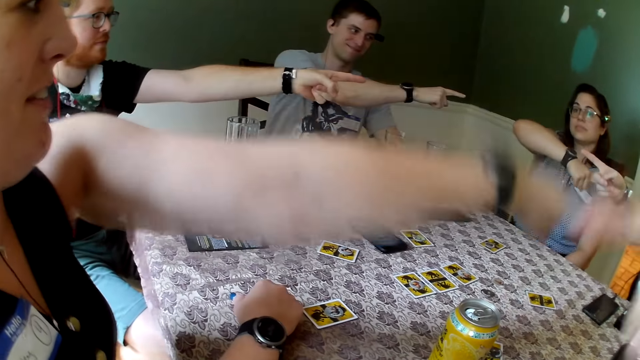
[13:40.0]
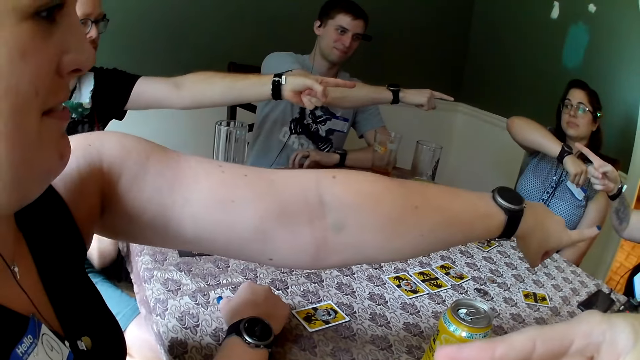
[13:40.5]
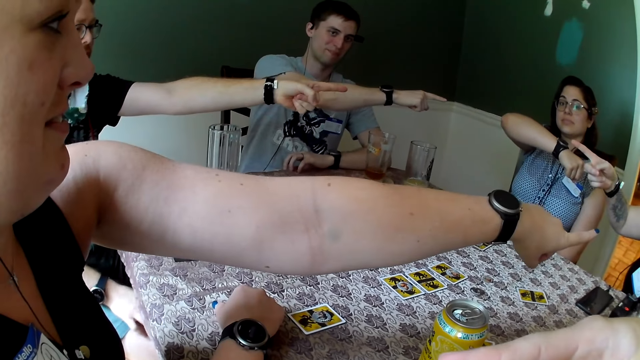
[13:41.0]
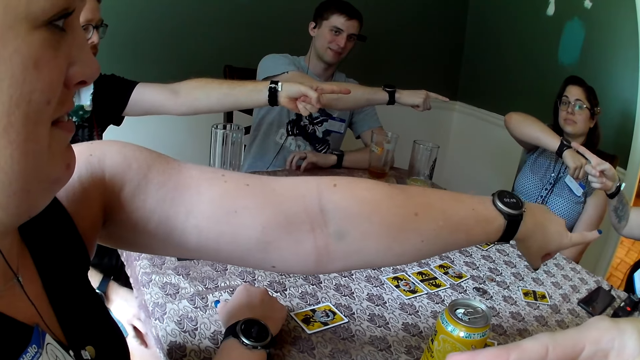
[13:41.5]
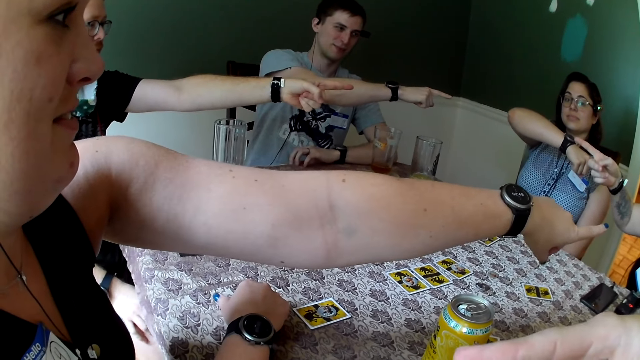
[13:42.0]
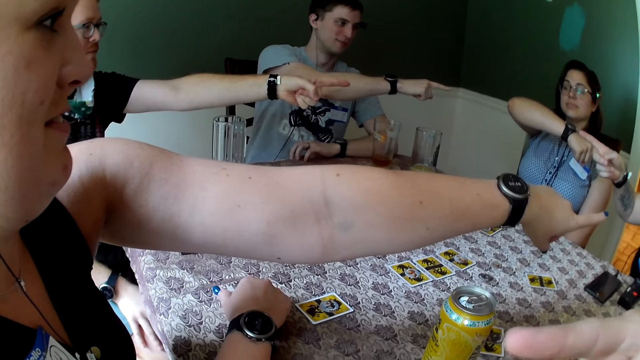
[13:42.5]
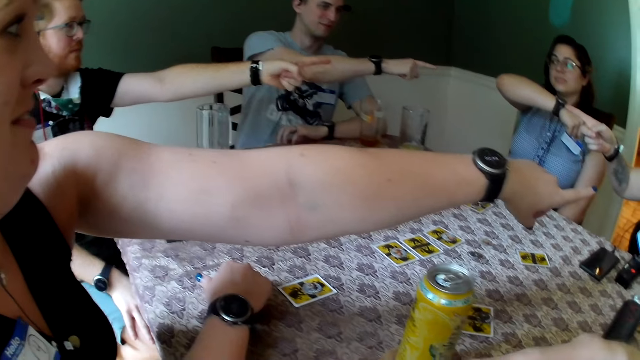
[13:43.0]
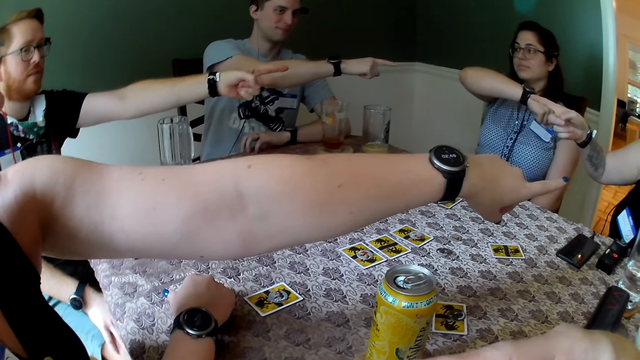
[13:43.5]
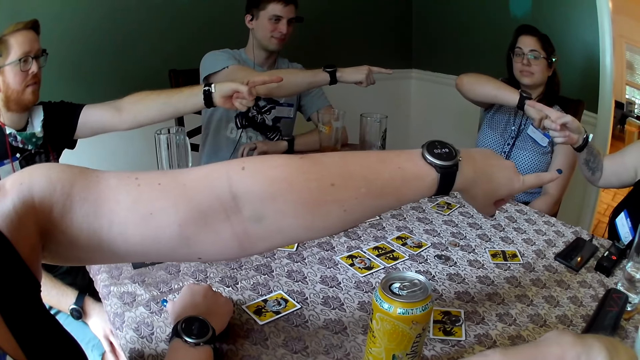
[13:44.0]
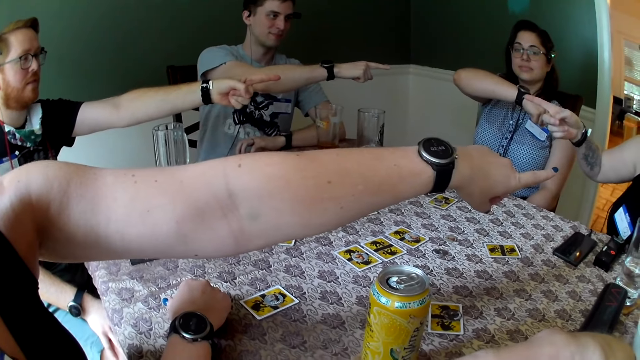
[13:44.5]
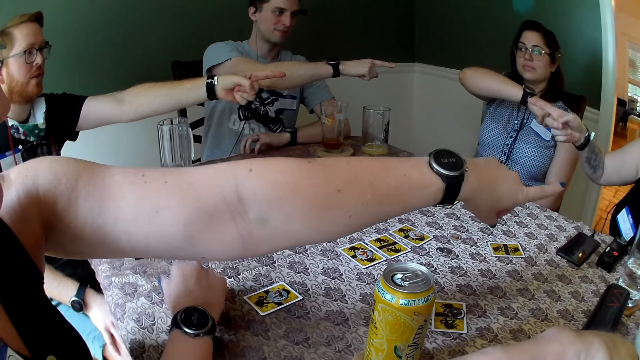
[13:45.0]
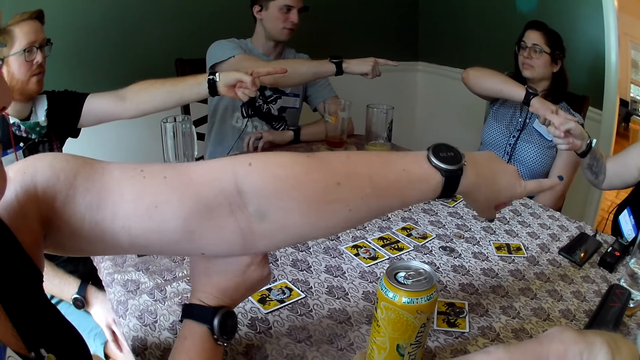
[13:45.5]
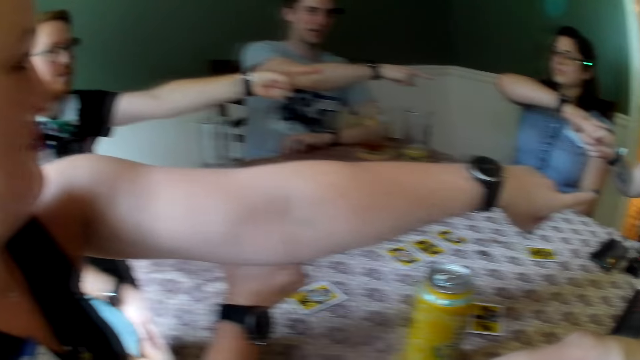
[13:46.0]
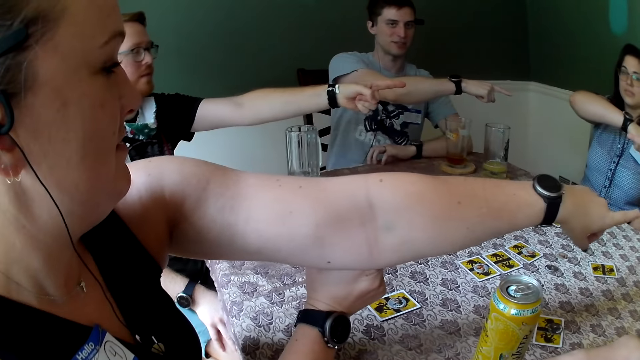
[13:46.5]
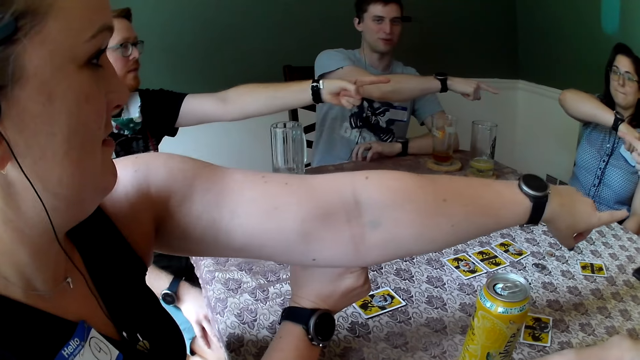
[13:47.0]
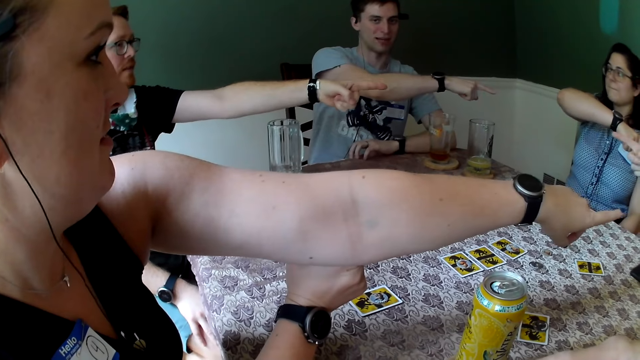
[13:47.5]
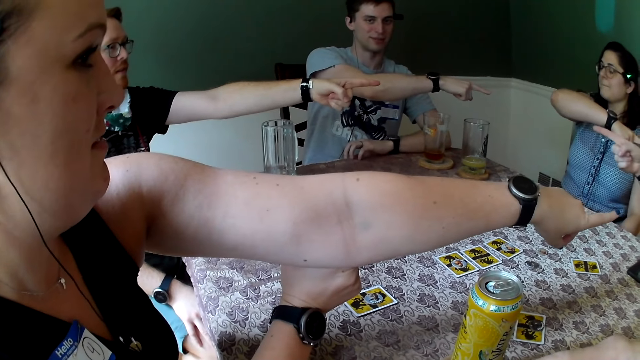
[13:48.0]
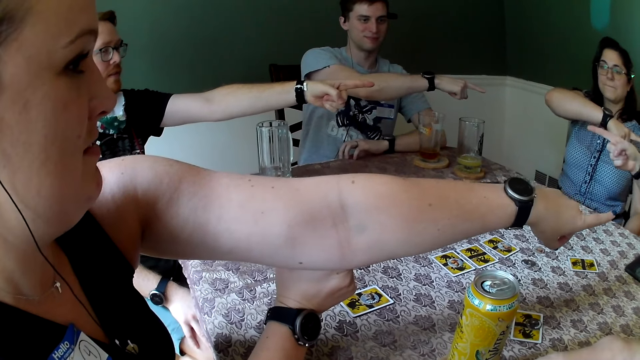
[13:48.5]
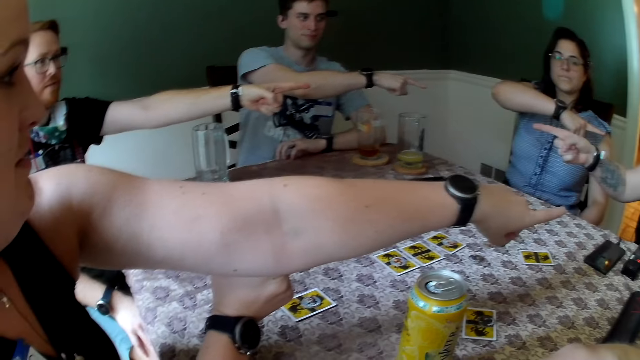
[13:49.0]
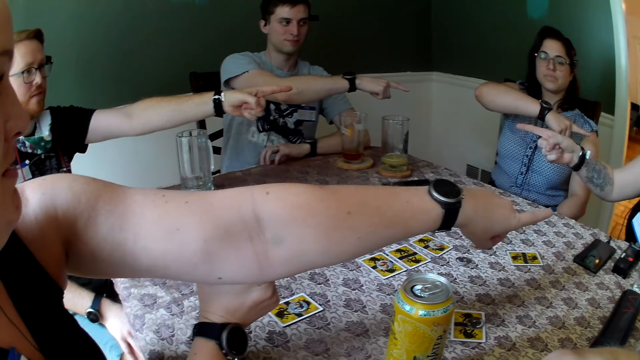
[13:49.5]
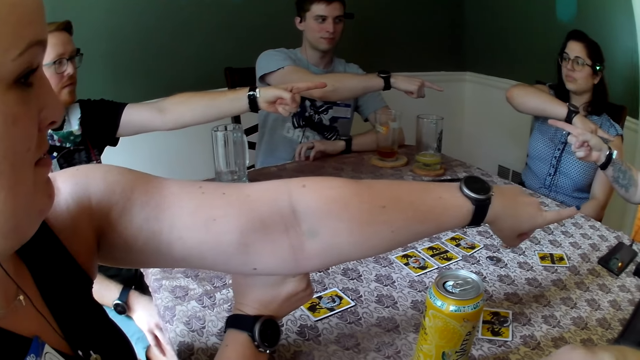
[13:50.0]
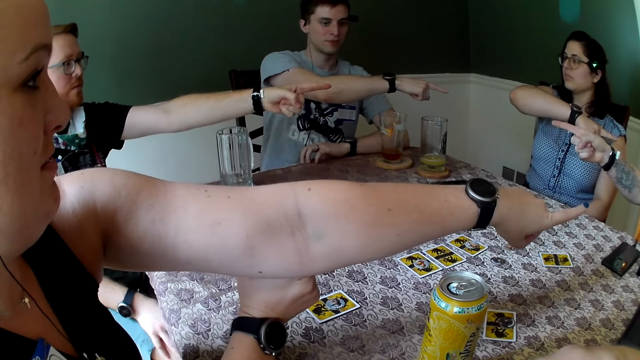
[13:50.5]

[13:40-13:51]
A man drops the phone on the table with his right hand. A woman lifts her right hand from the table. The camera wearer looks around.

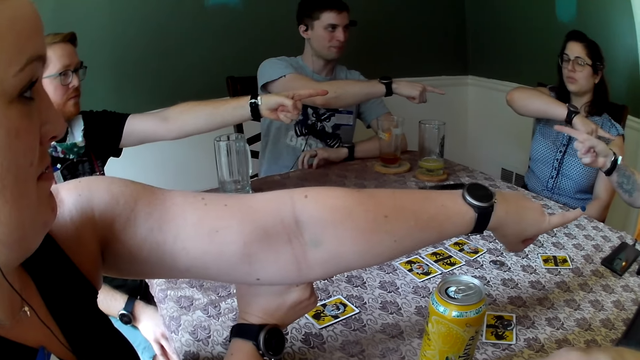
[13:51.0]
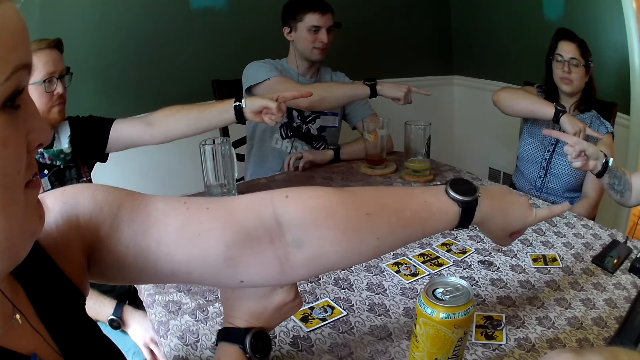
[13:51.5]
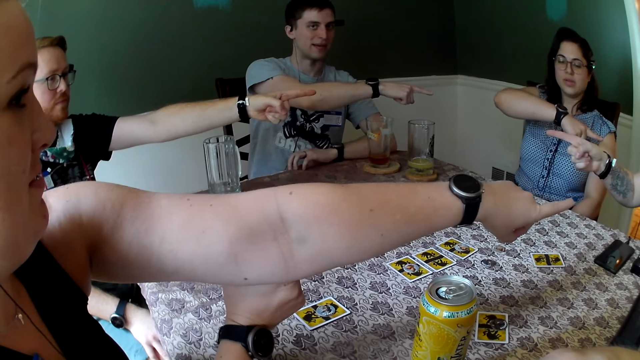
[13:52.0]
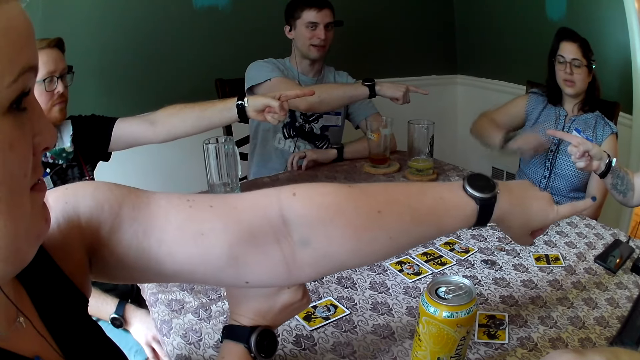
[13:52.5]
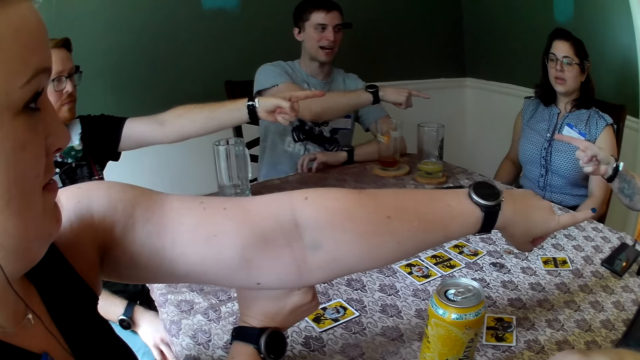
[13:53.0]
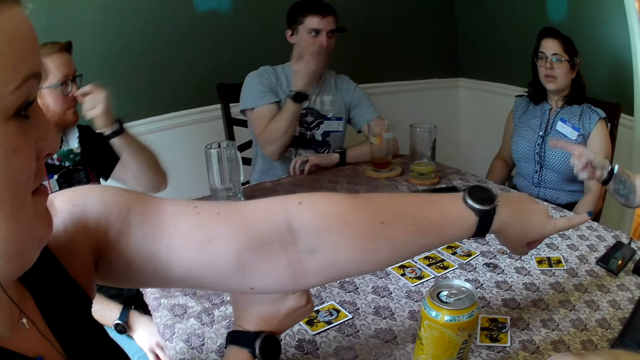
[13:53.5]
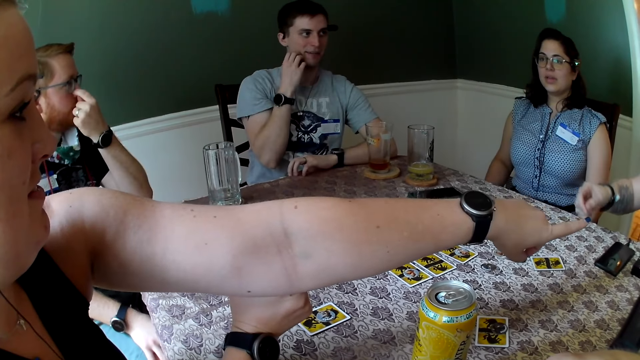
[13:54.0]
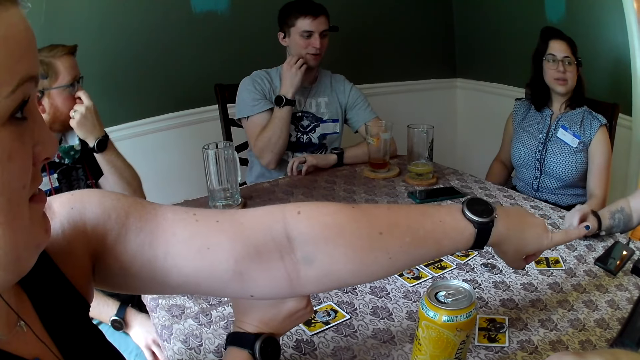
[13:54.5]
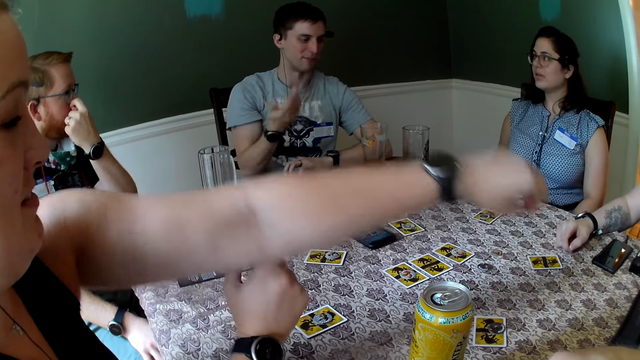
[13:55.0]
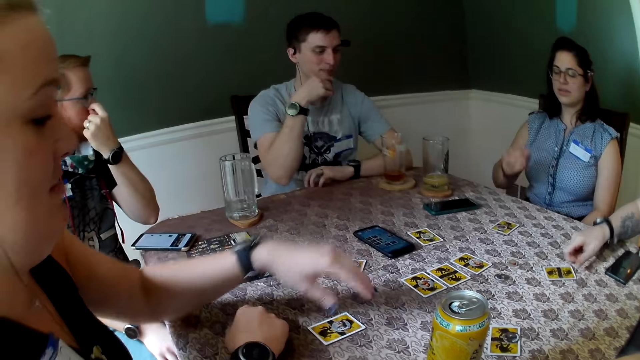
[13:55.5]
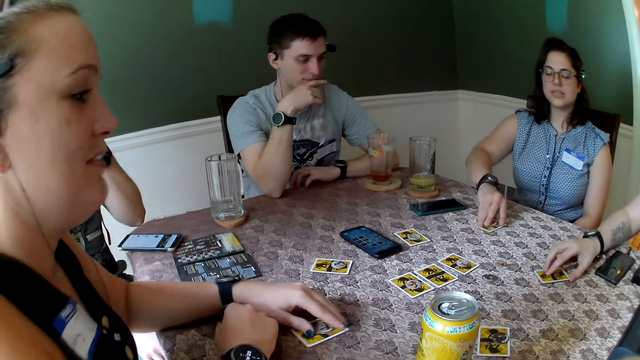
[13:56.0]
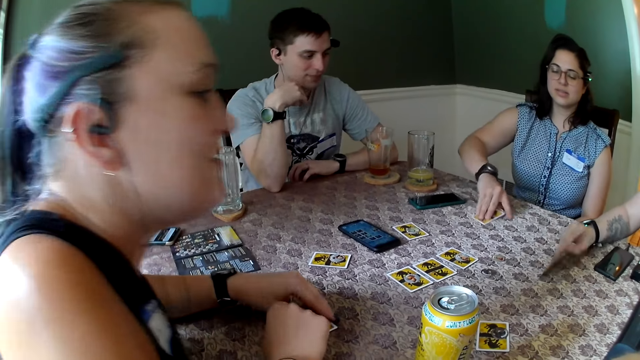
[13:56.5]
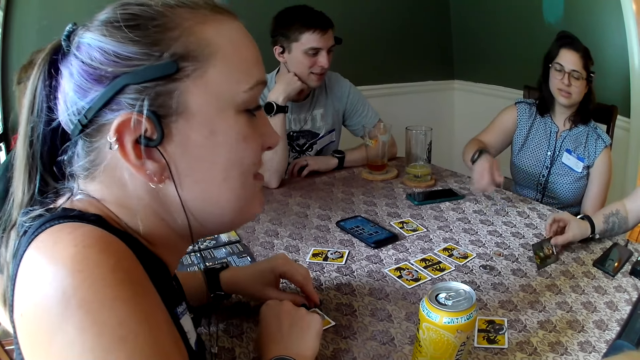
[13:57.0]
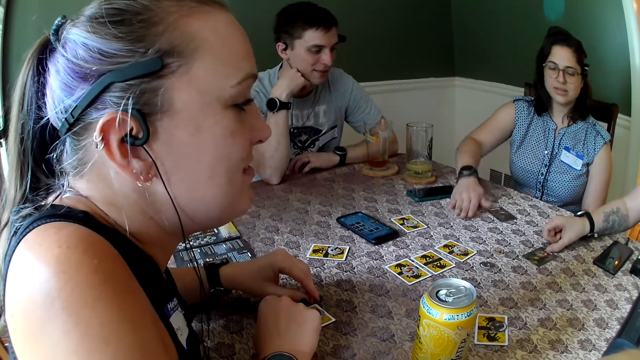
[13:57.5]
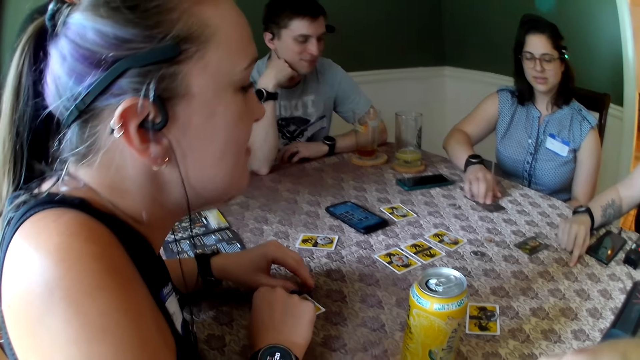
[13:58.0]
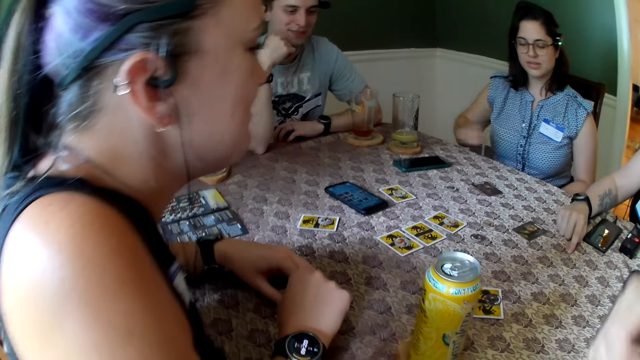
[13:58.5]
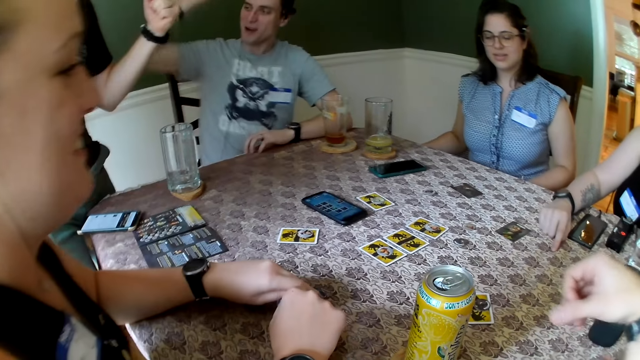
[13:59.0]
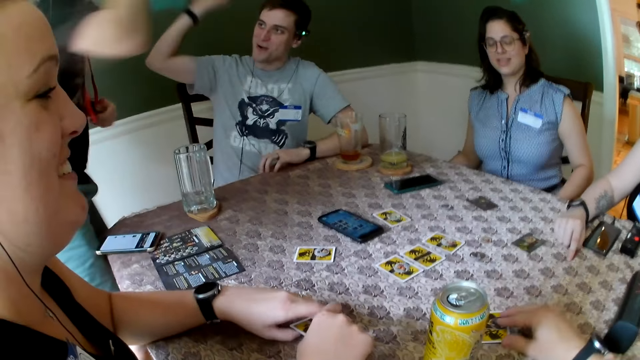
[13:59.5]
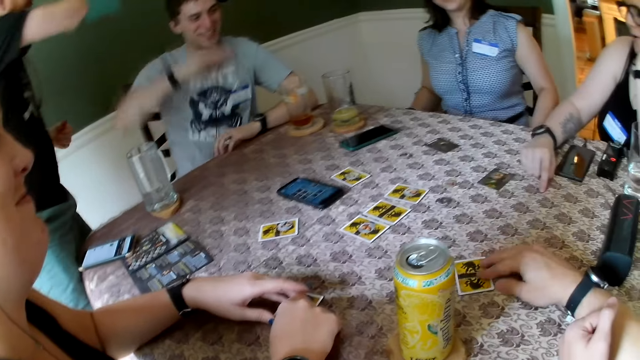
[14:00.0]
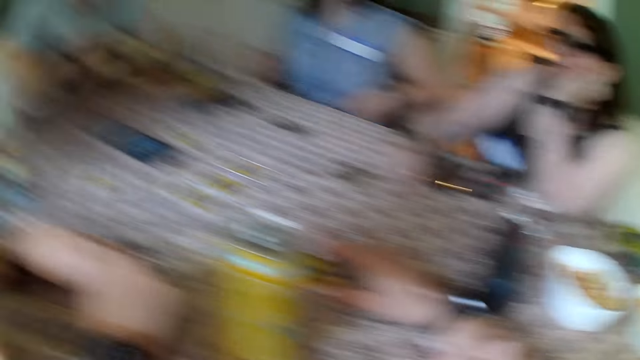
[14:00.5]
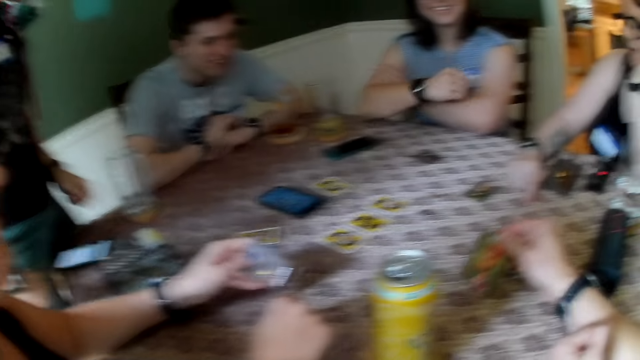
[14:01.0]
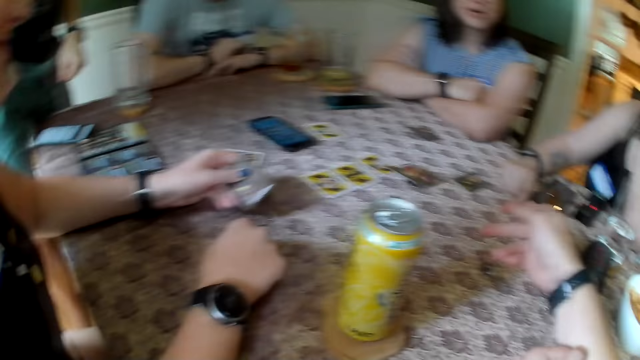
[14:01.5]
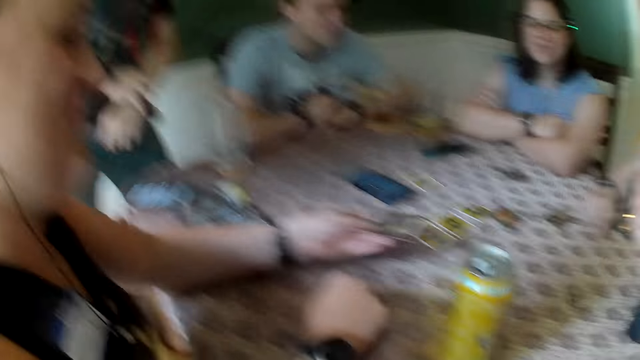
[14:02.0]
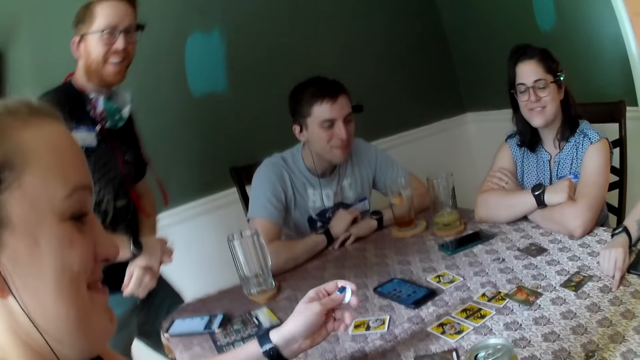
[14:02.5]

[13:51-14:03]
A woman drops her right hand on her lap. A man touches his nose with his left hand. Another man touches his face with his right hand. Another woman places her right hand on the table. A third woman places her right hand on the table. The other man touches his face with his right hand. The third woman places her left hand on a card on the table. The other man places his right elbow on the table. The second woman flips a card on the table with her right hand. The first woman flips a card on the table with her right hand. The third woman removes her left hand from the card on the table. The other man touches his cheek with his right hand. The first woman taps the table with her right hand. The second woman places her right hand on the table. The third woman touches the card on the table with her left hand. The first woman touches a card on the table with her right hand. The first man shakes the other man with his right hand. The other man shakes the first man with his right hand. The camera wearer flips a coin on the table with his right hand. The other man places his right hand on the table. The third woman picks up the card from the table with her left hand. The camera wearer picks up a card from the table with his right hand. The first woman folds her arms on the table. The camera wearer flips the card in his right hand on the table. The third woman drops the card in her left hand on the table. The first man adjusts the wrist watch on his left wrist with his right hand. The camera wearer throws the card. He converses with a group of people.
